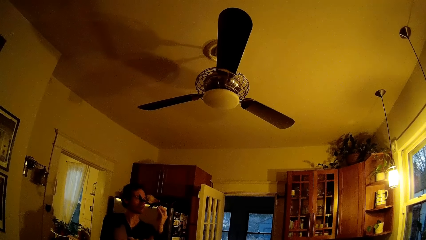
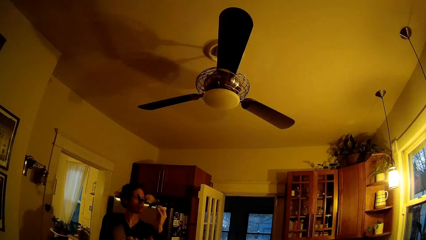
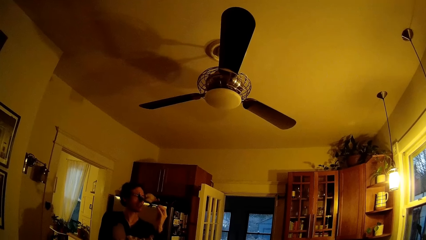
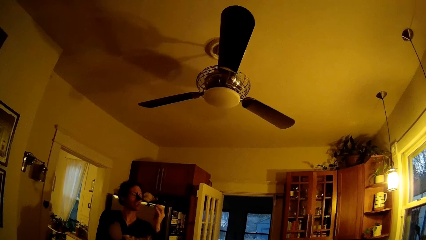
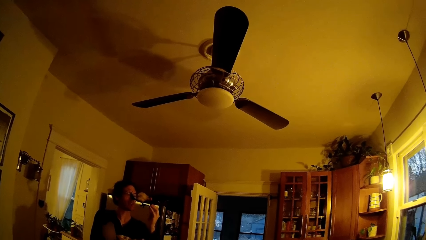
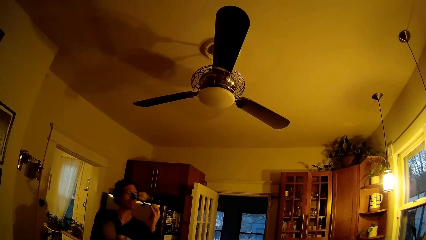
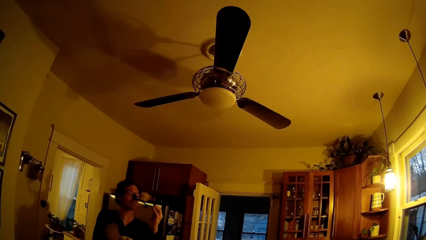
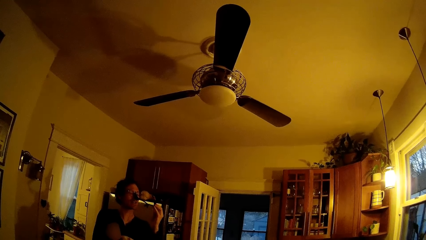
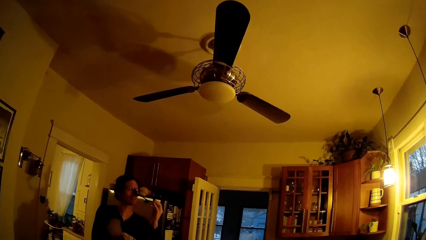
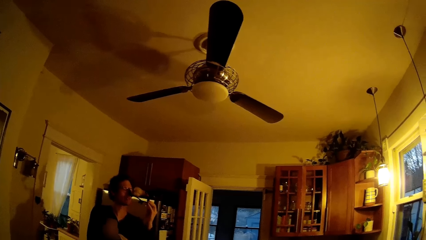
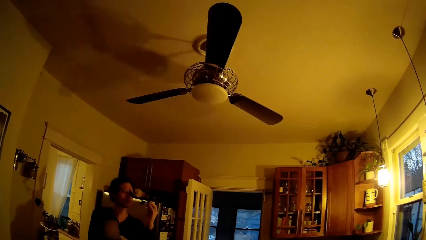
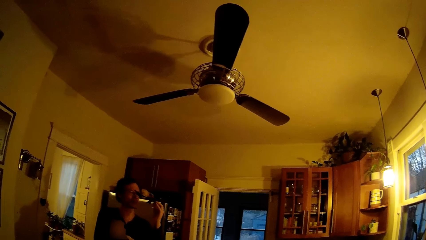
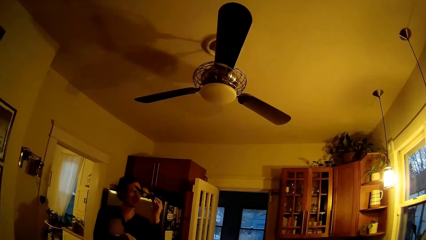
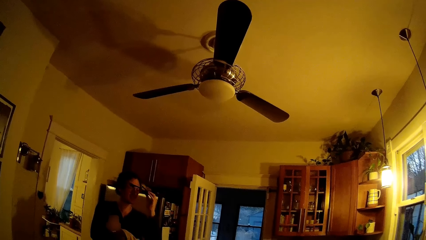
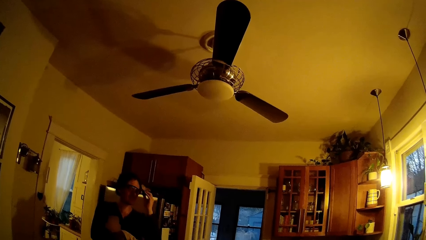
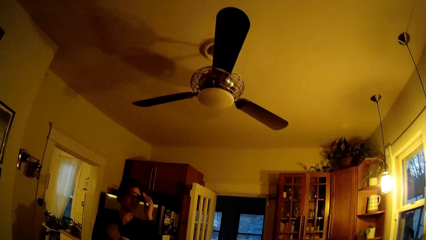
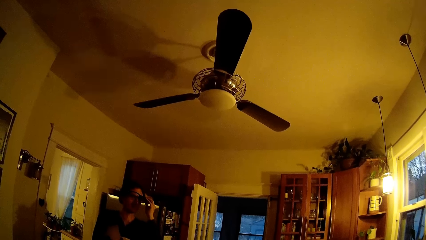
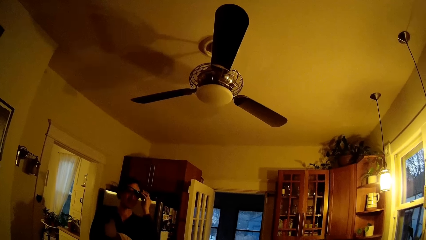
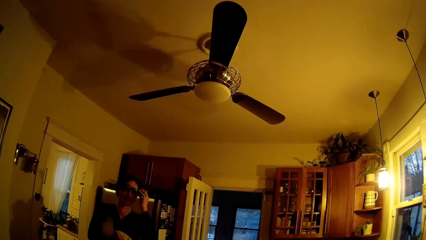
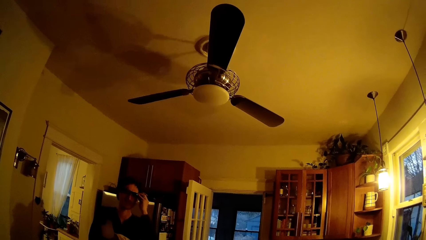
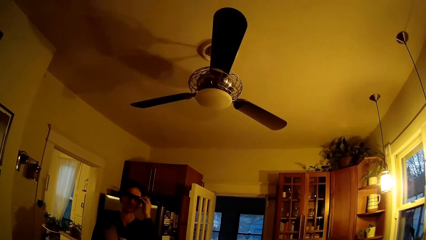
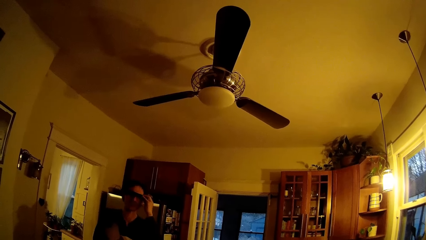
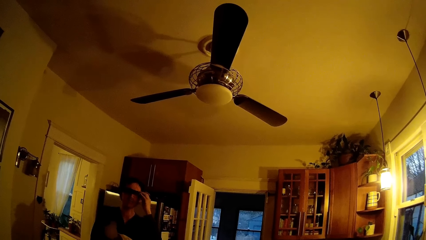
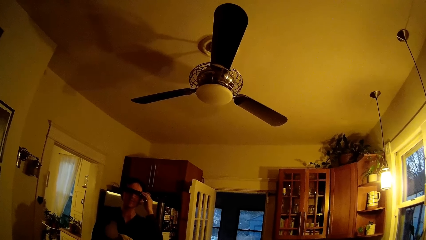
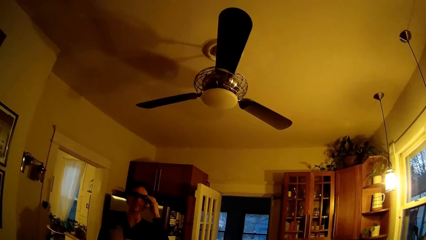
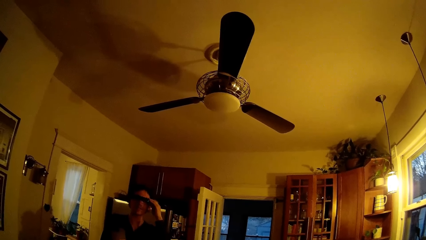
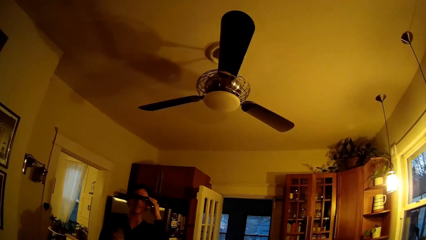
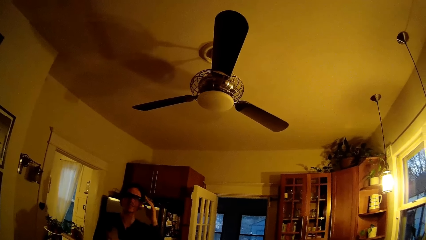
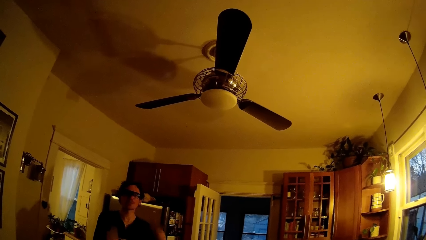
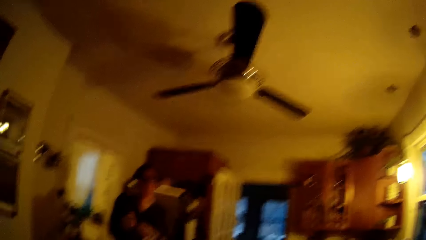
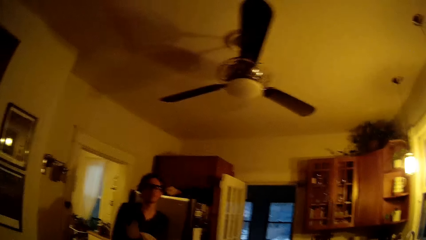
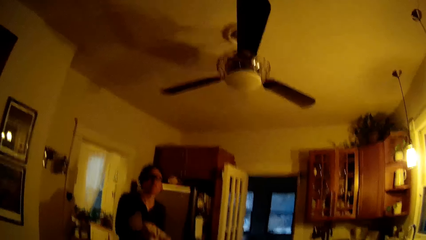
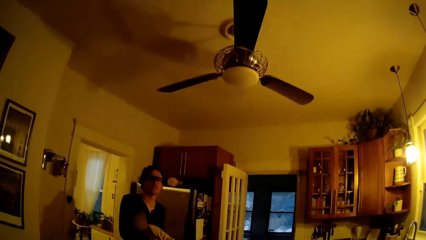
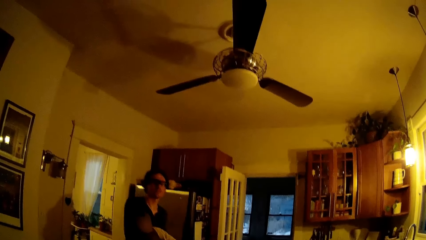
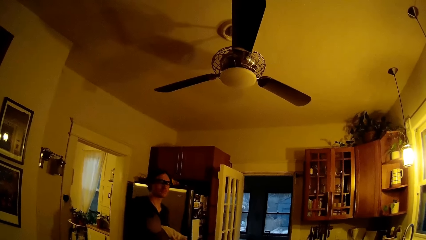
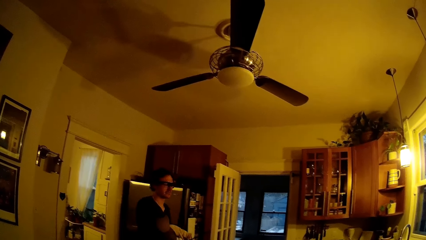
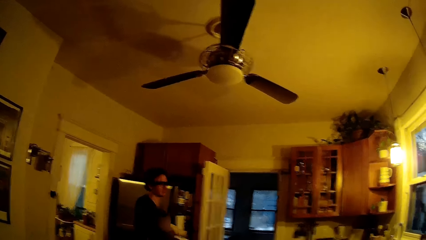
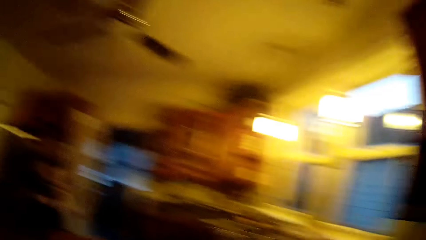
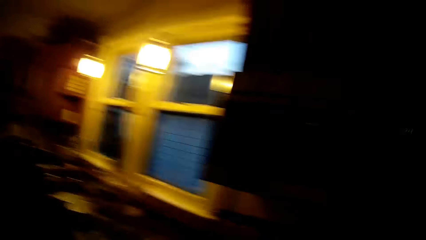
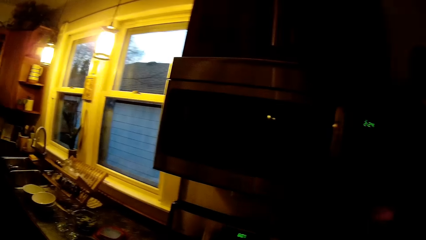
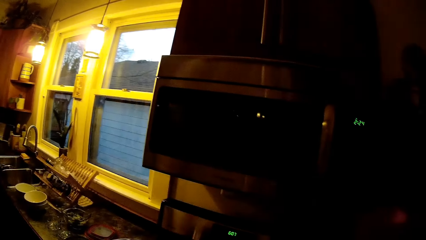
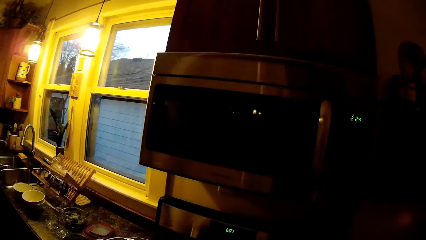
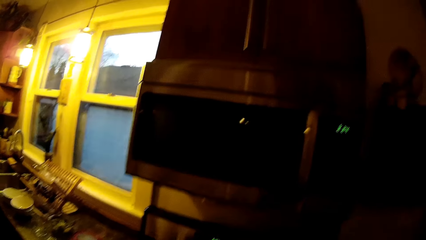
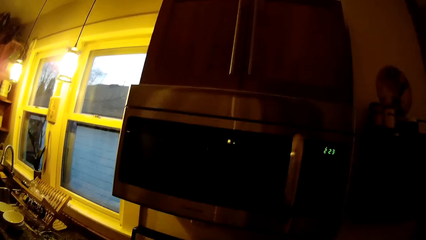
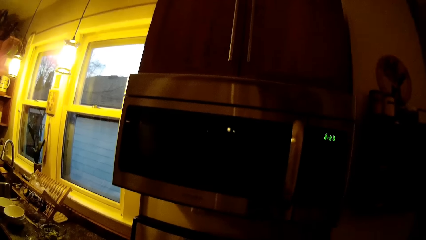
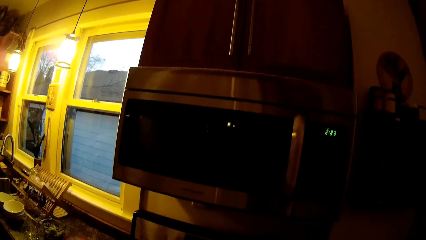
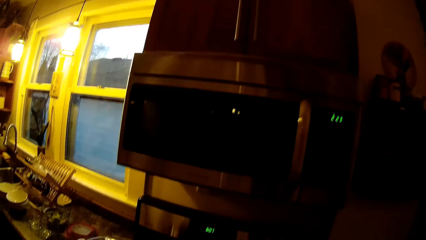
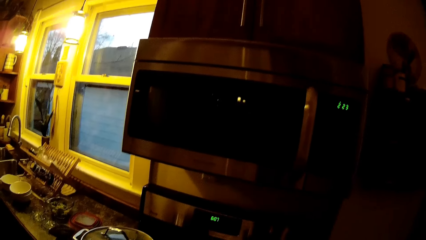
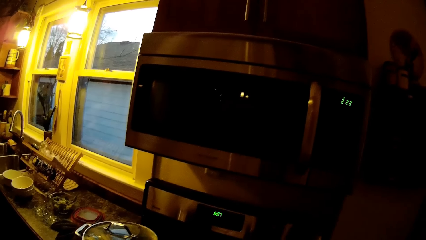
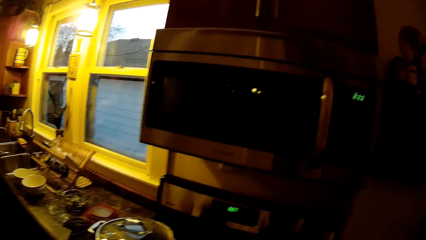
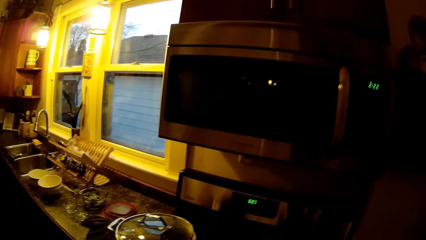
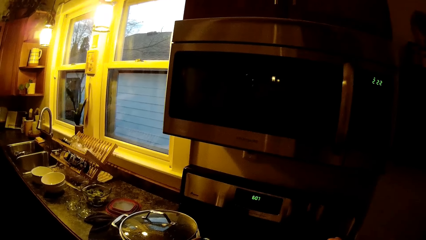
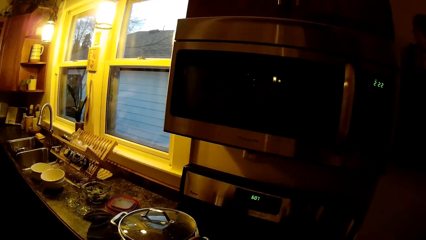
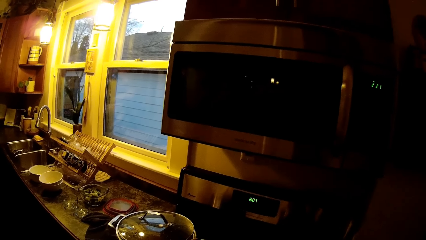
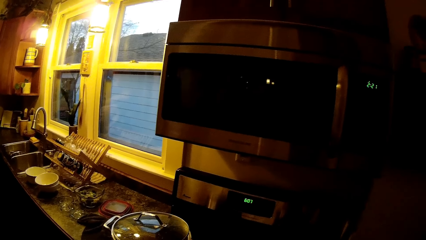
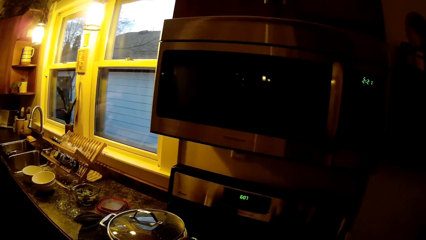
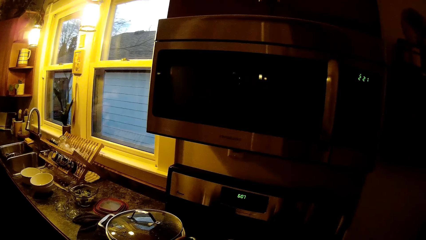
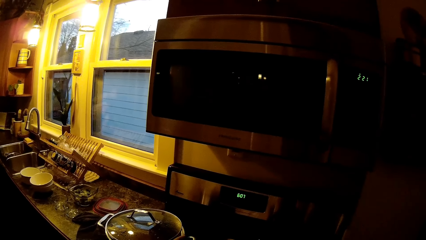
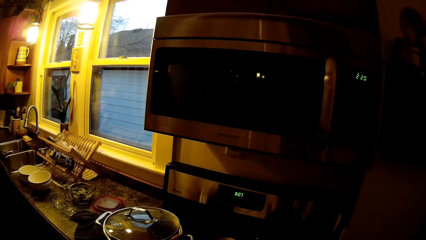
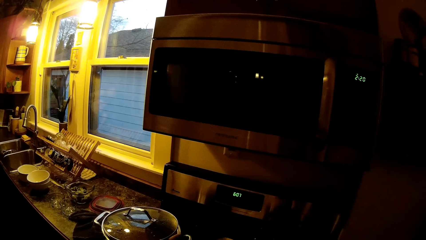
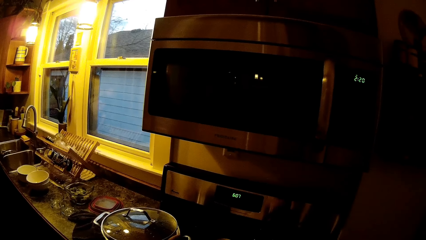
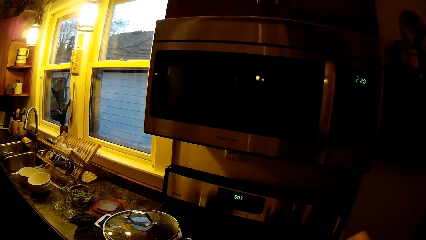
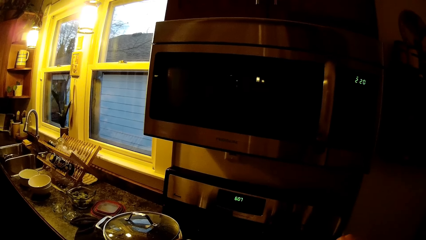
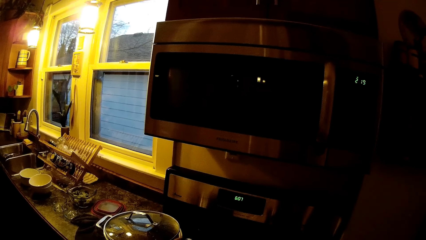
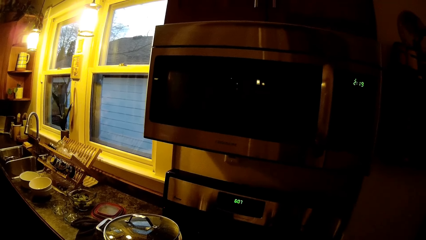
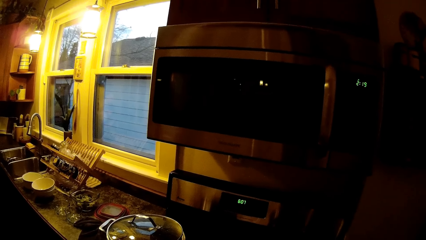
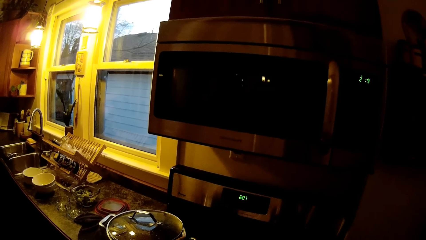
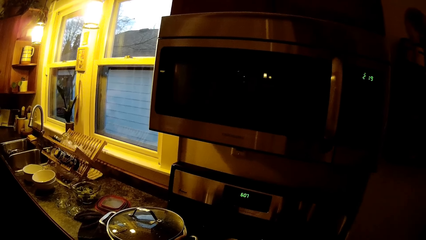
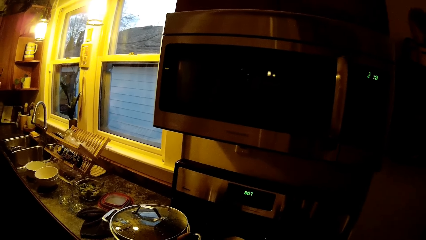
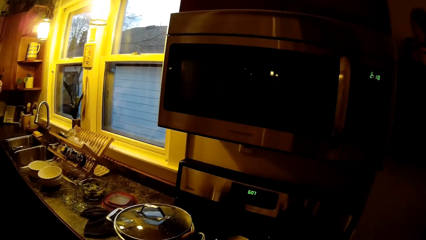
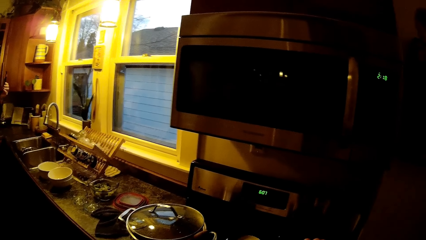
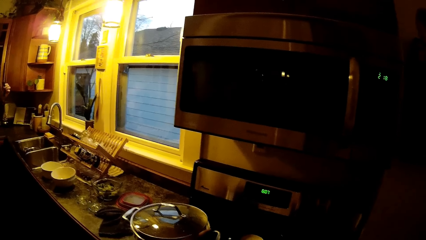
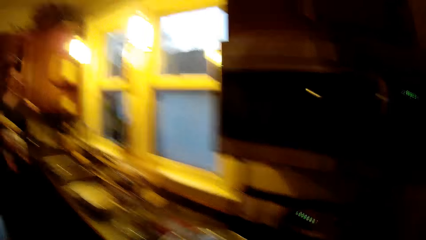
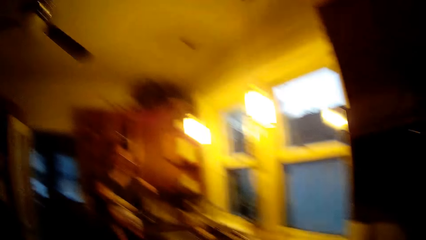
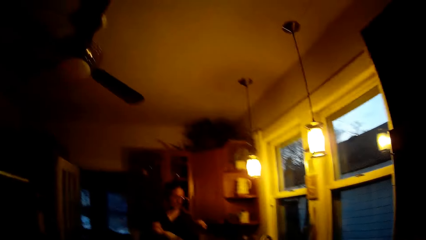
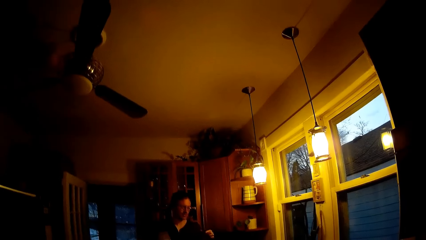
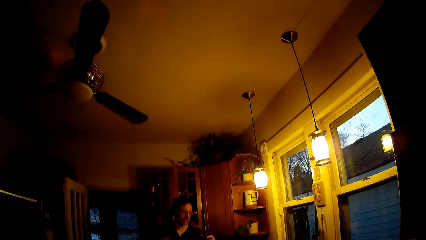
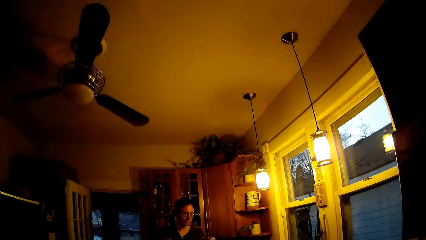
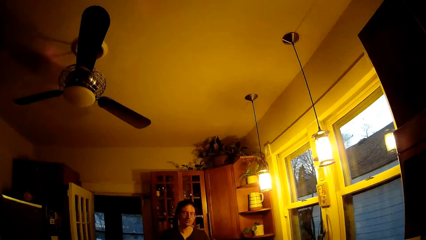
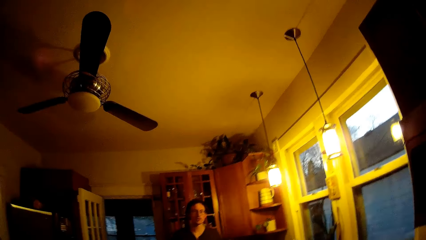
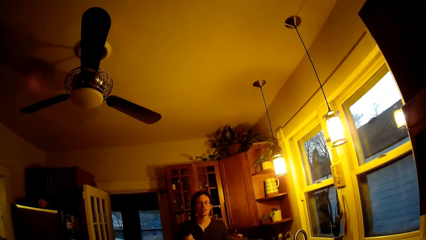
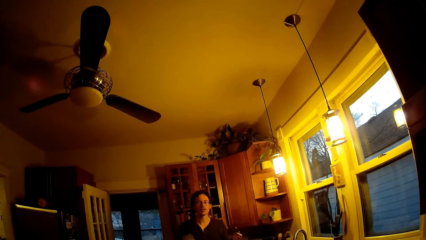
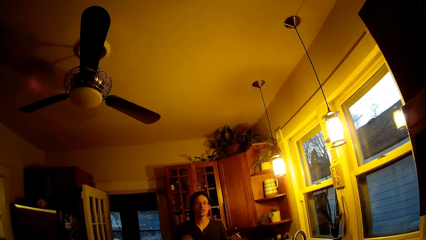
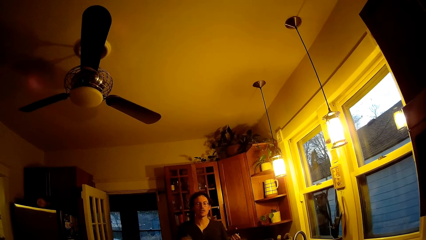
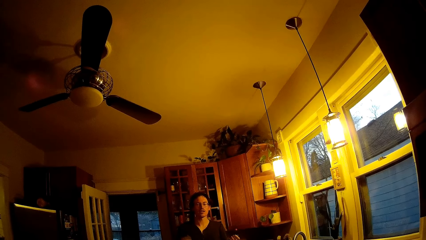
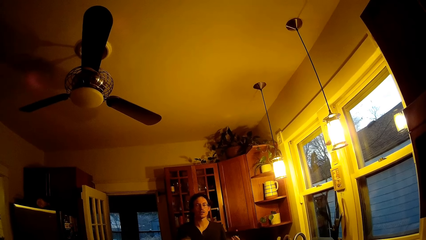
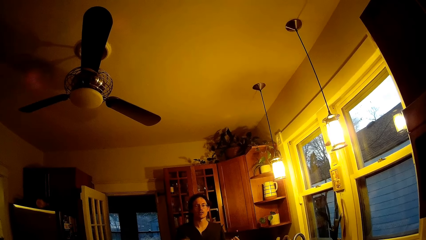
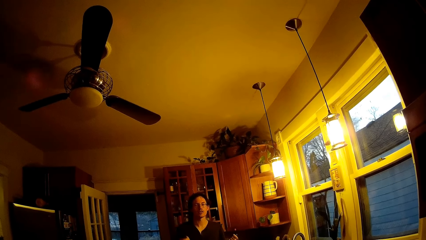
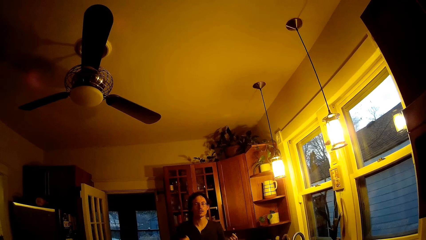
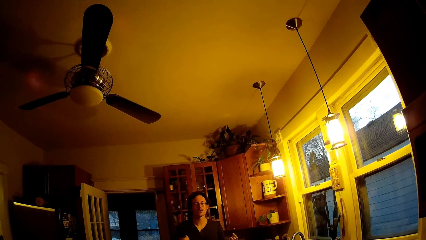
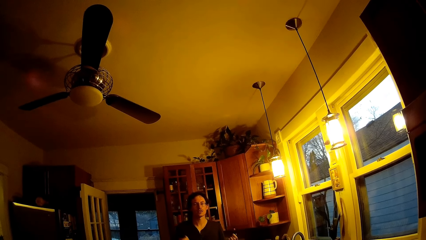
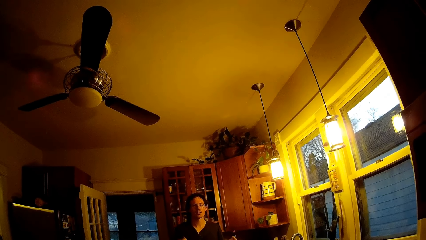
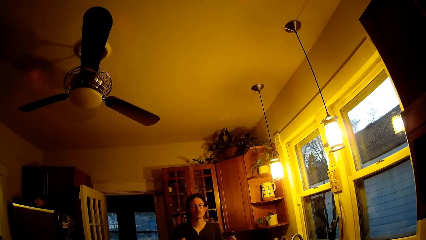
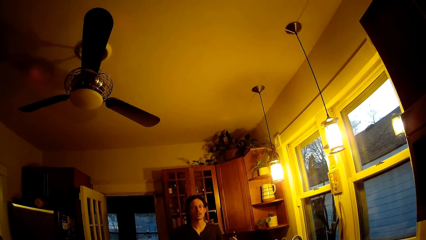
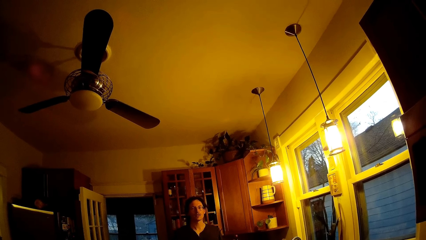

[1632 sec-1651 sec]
A man talks to the camera wearer. The camera wearer looks around. The man talks to the camera wearer. The man holds his camera with his left hand. The camera wearer dialogues with the man.
